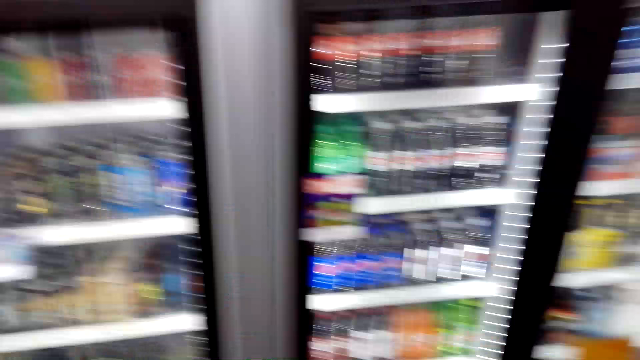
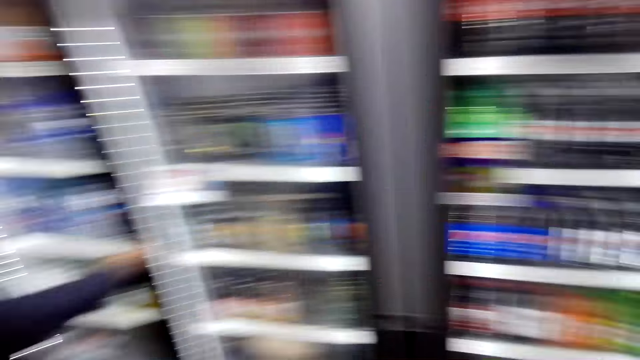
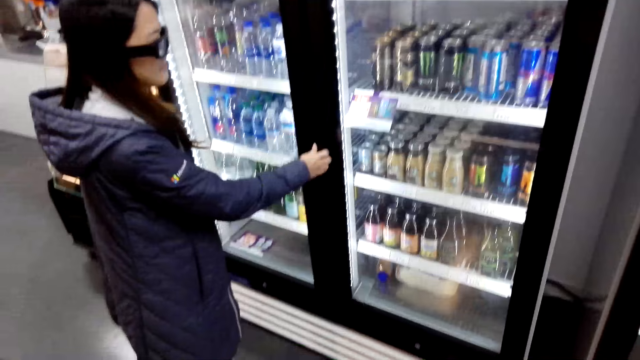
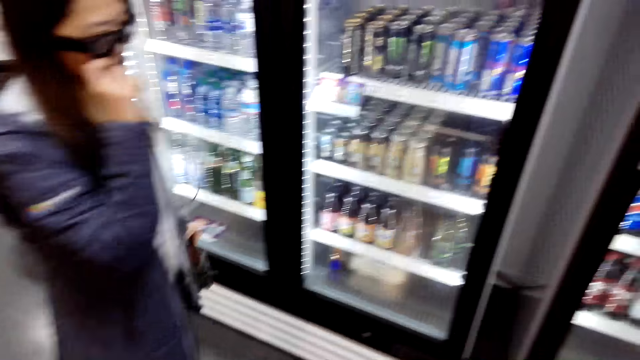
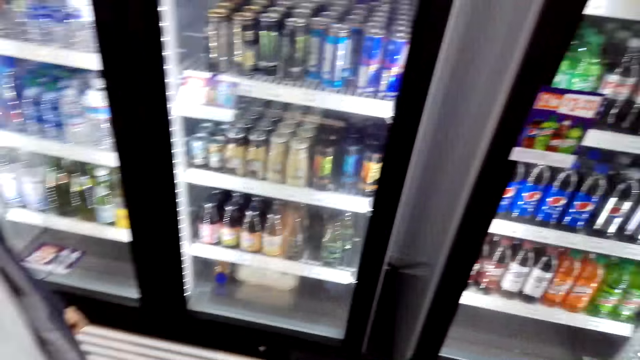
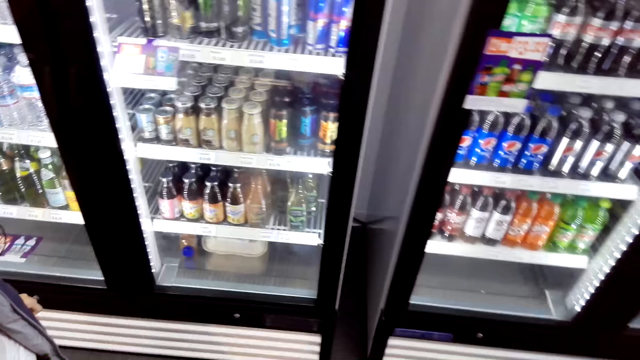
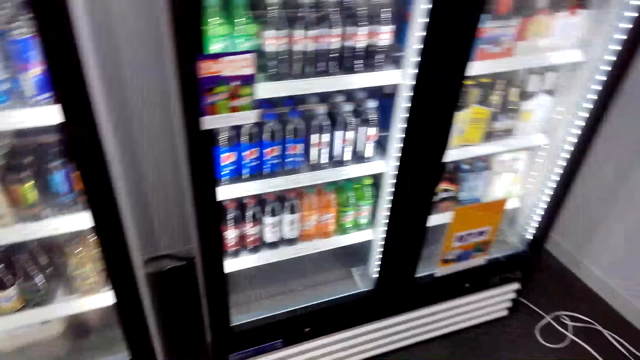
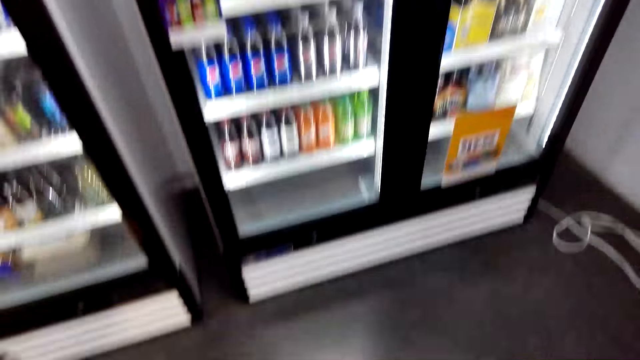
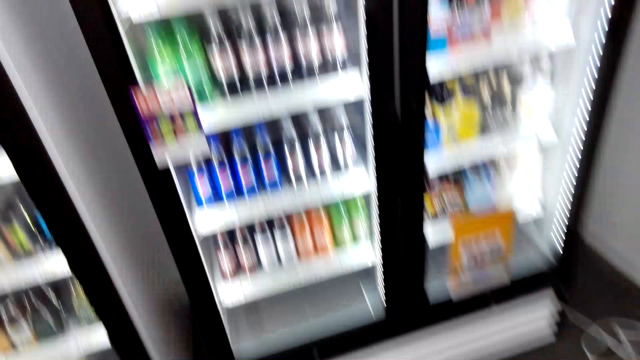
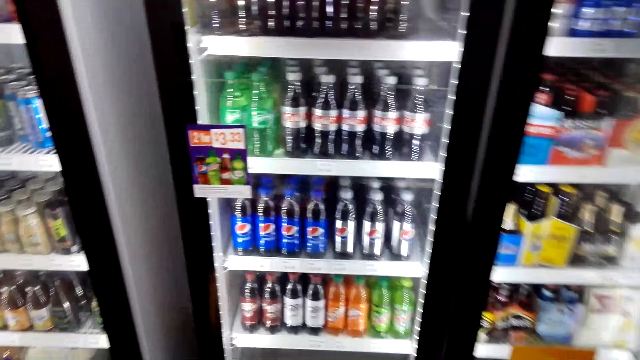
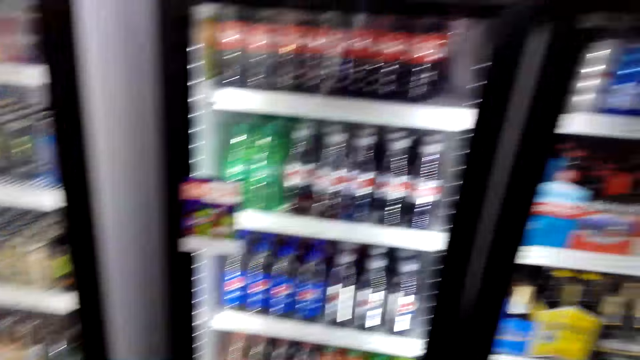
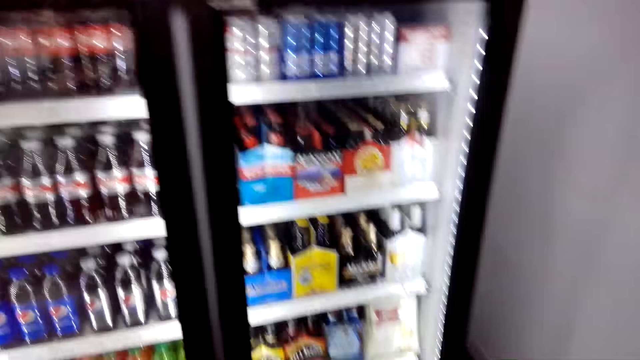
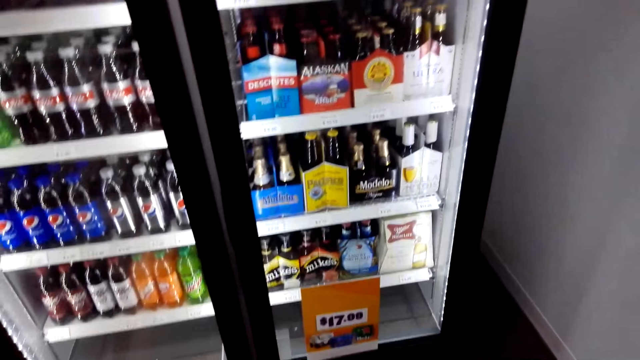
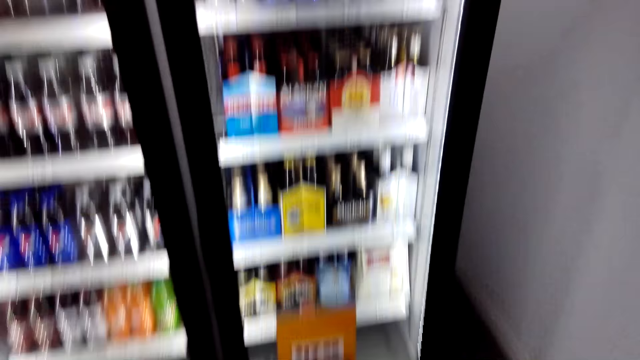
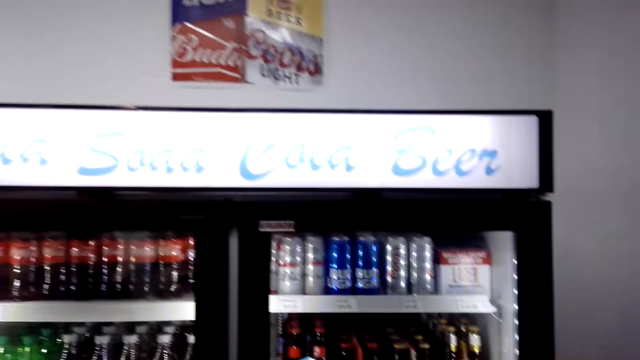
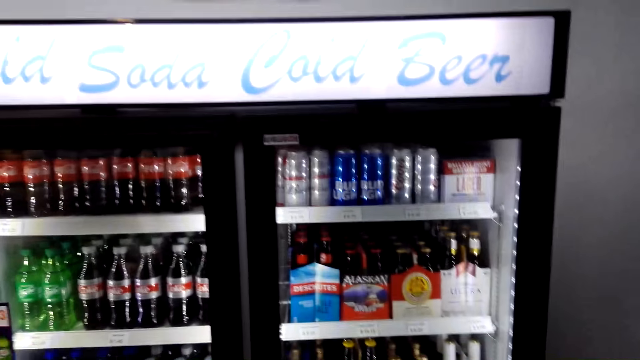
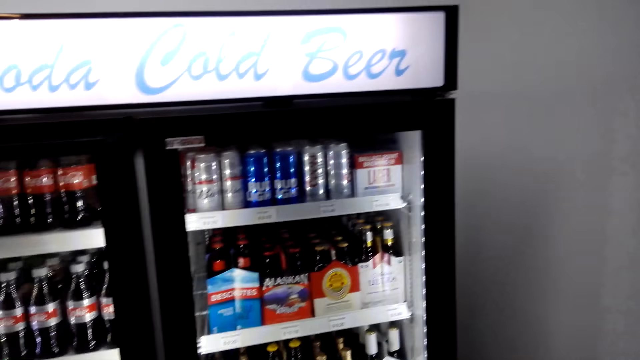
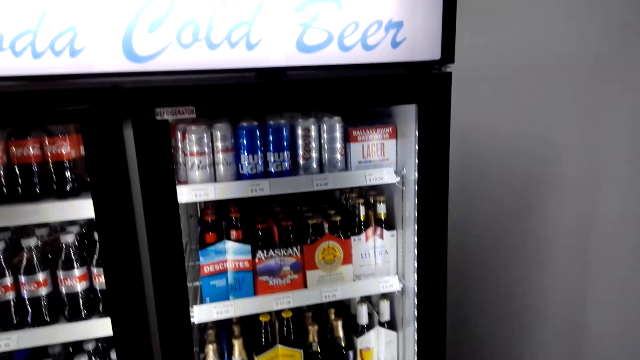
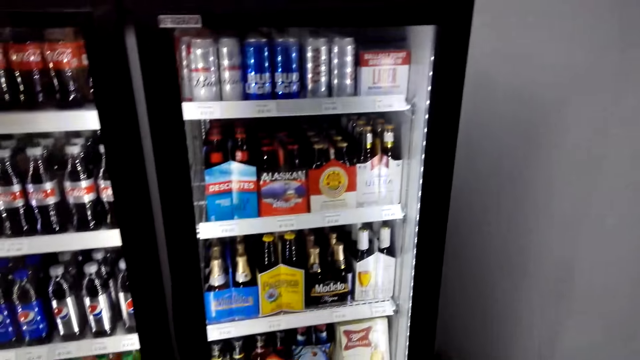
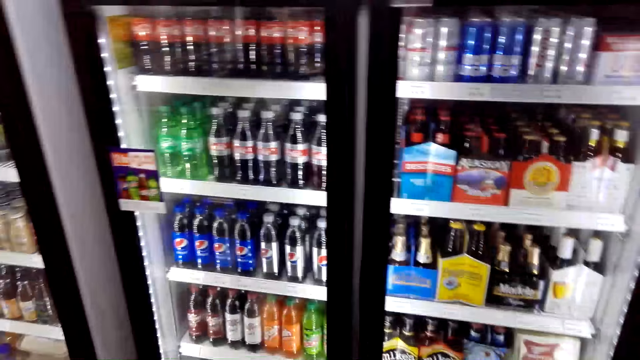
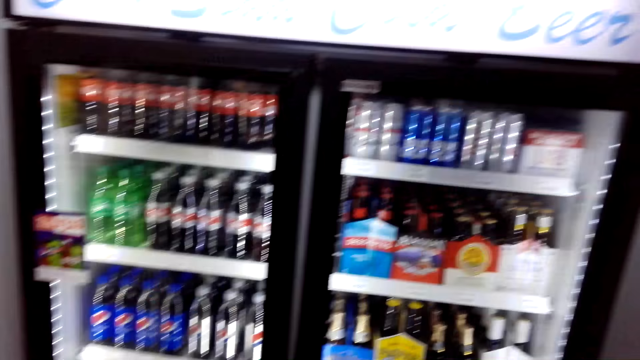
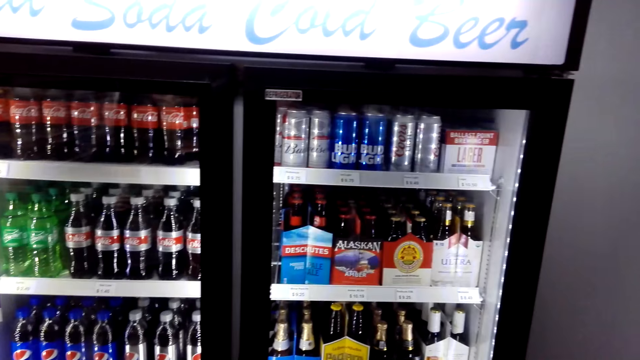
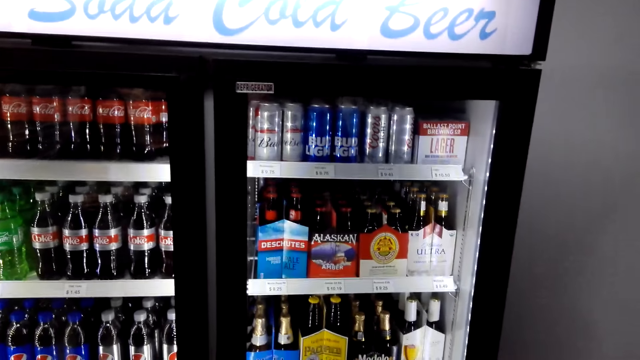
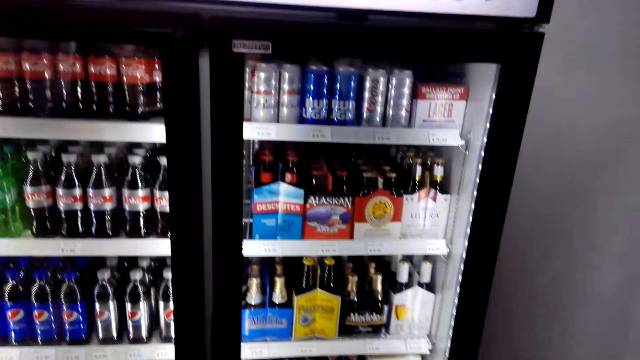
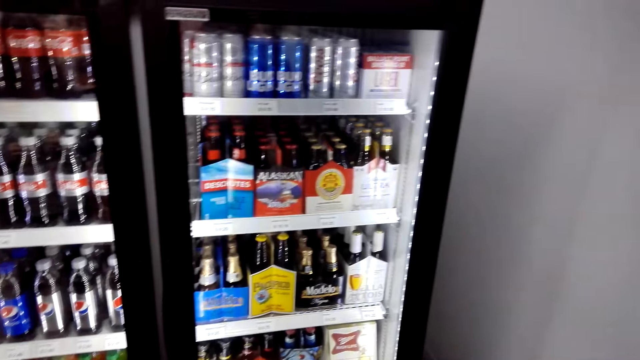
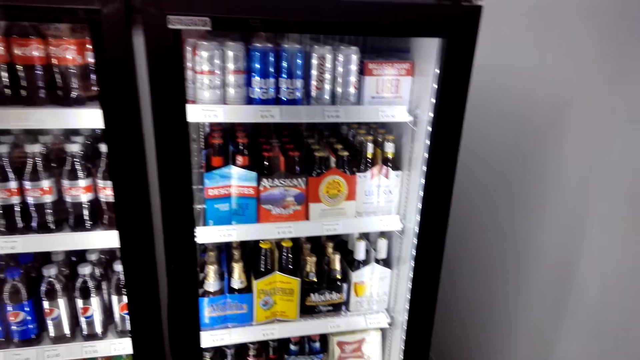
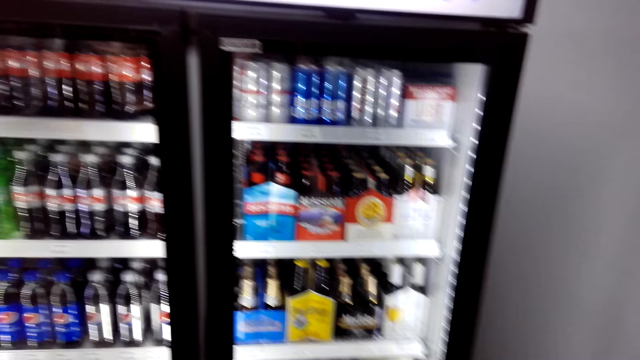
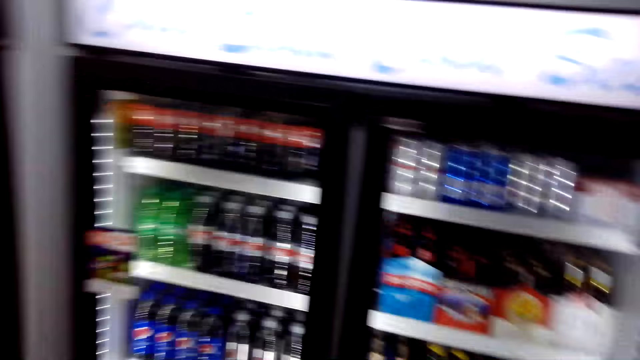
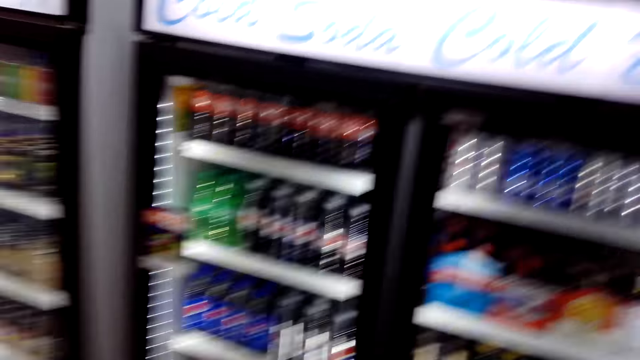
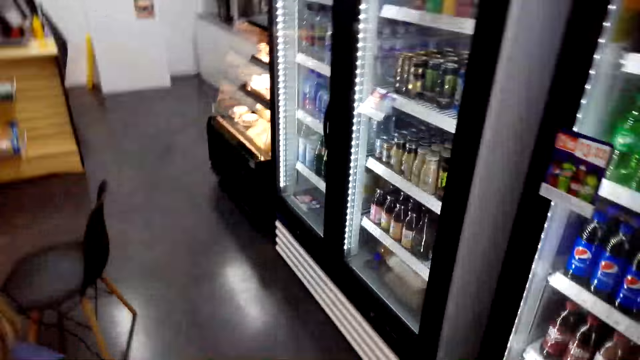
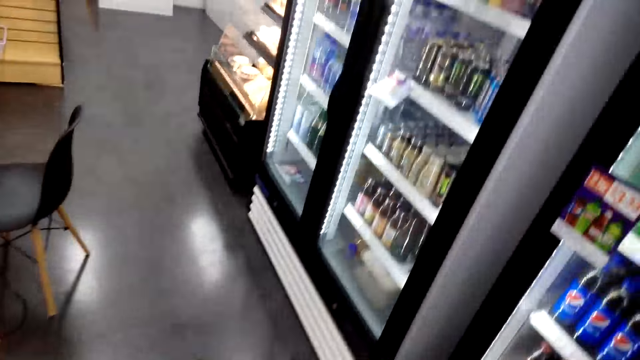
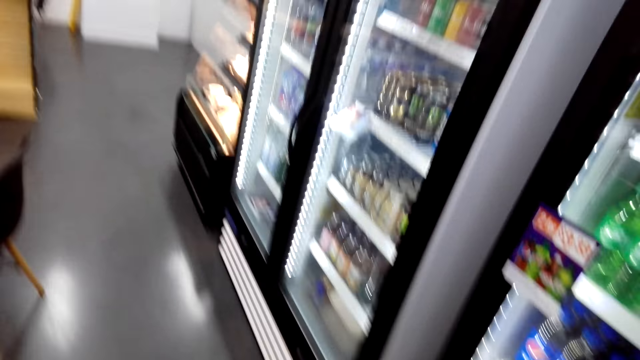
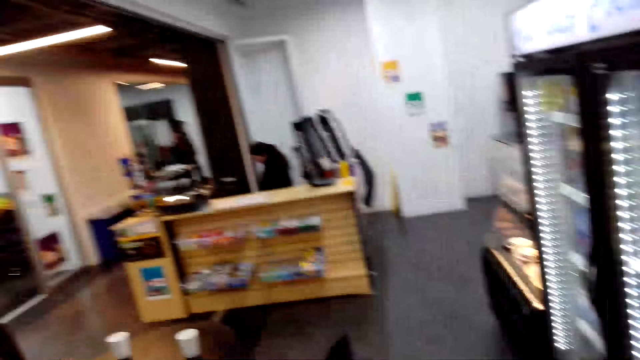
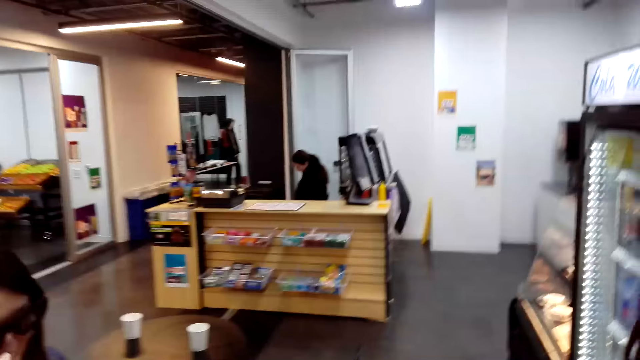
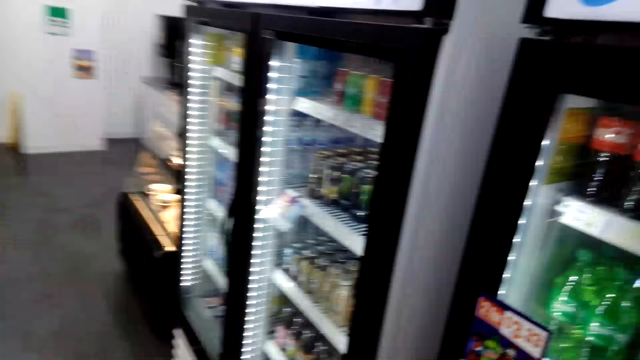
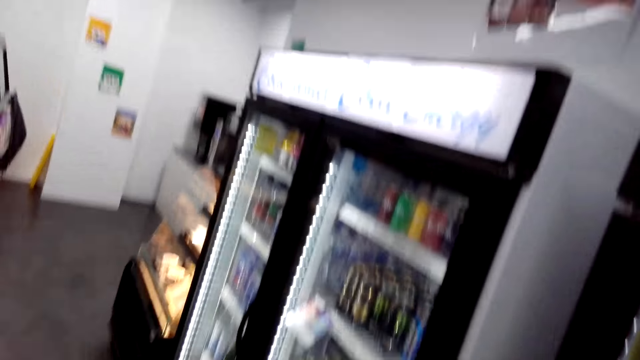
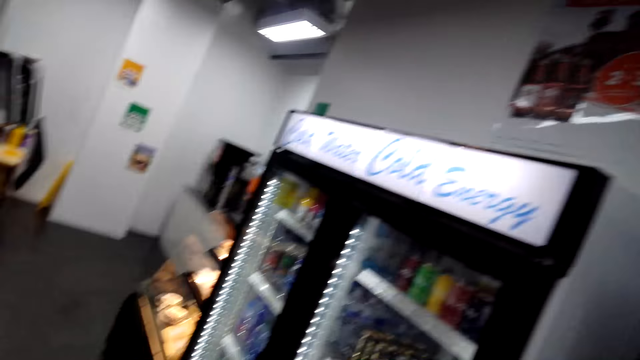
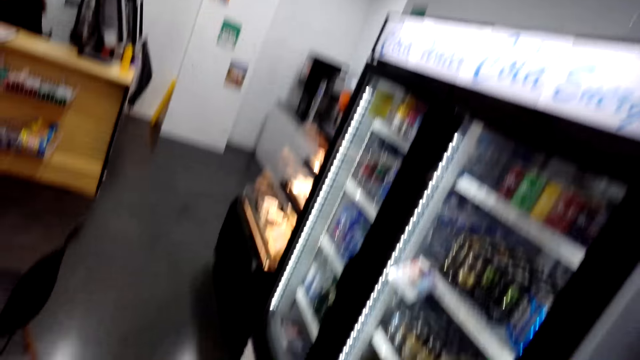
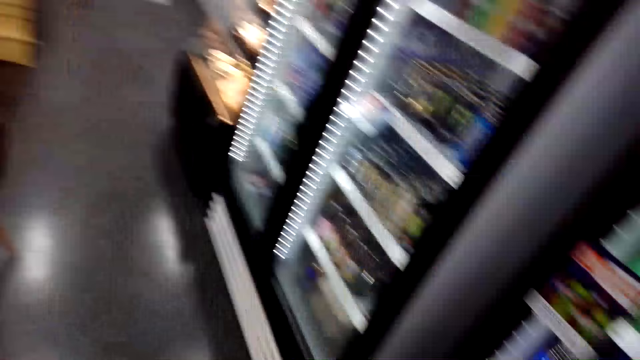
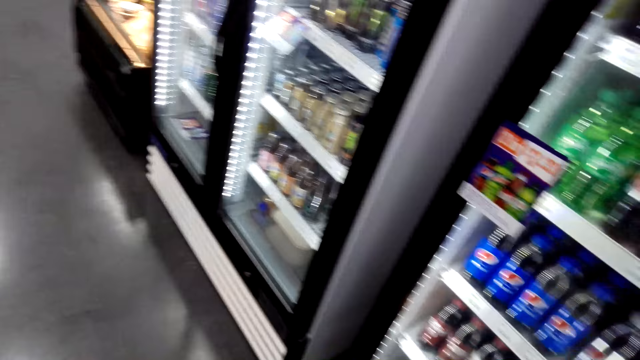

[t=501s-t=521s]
A lady takes a drink from the fridge, closes the fridge, and rubs her face. The camera wearer stands at the fridge. The lady speaks to the camera wearer. The camera wearer speaks to the lady. The lady laughs. Another lady sits at the desk.
